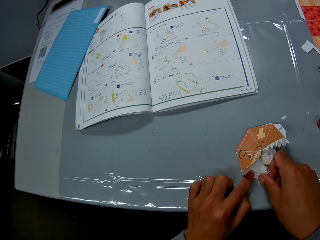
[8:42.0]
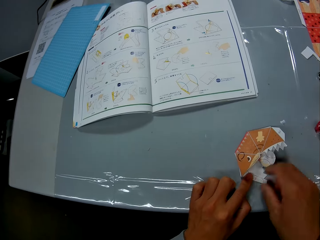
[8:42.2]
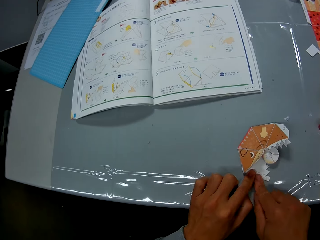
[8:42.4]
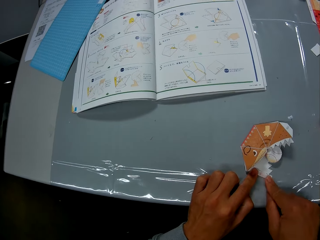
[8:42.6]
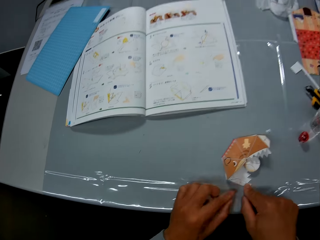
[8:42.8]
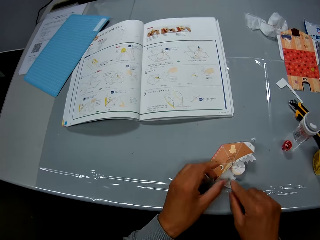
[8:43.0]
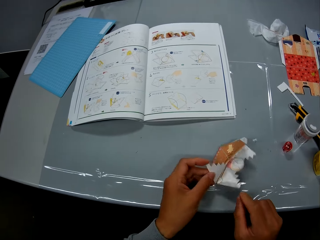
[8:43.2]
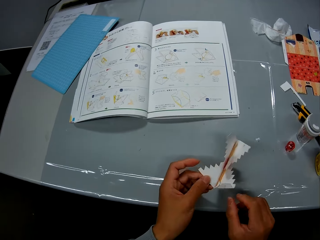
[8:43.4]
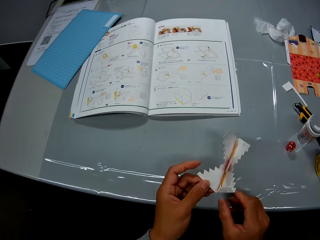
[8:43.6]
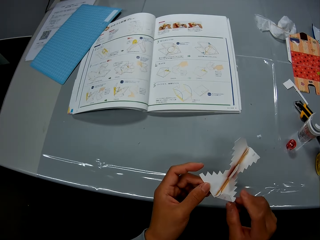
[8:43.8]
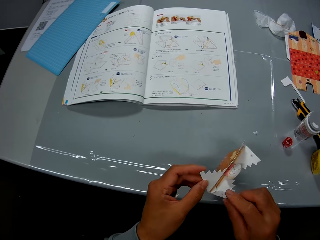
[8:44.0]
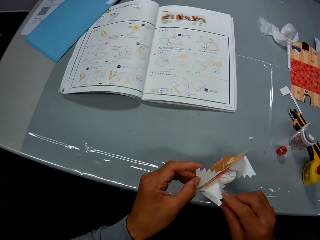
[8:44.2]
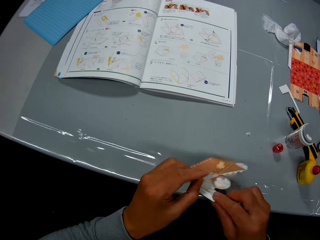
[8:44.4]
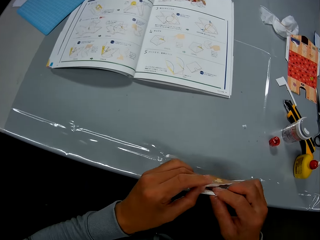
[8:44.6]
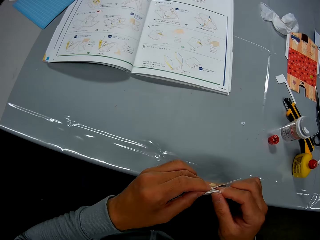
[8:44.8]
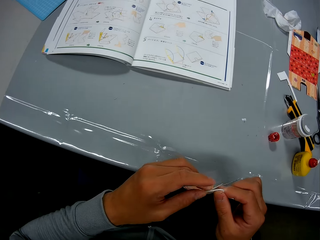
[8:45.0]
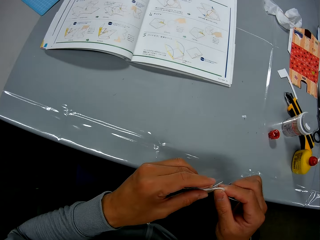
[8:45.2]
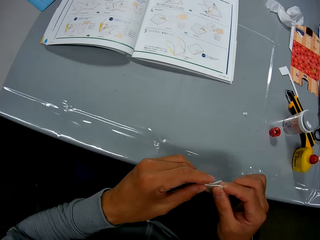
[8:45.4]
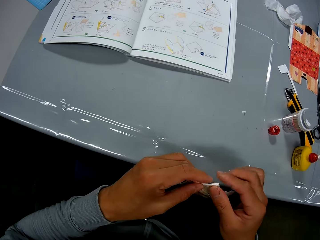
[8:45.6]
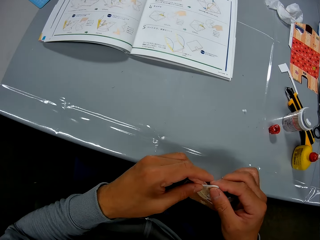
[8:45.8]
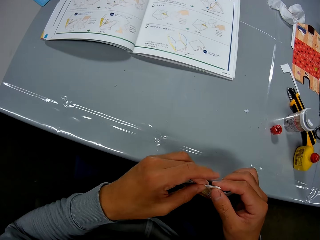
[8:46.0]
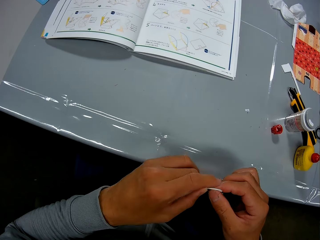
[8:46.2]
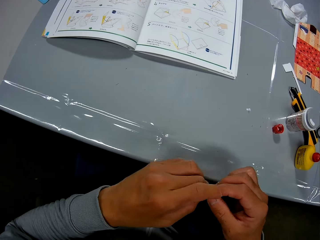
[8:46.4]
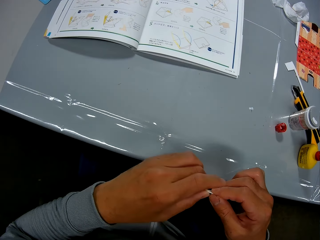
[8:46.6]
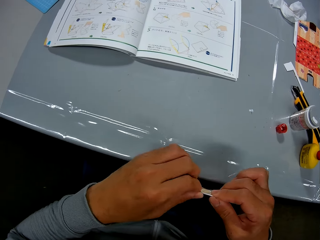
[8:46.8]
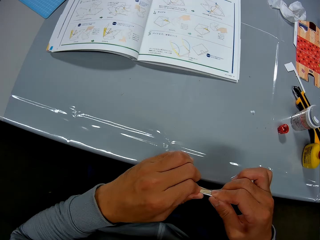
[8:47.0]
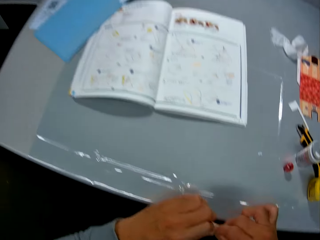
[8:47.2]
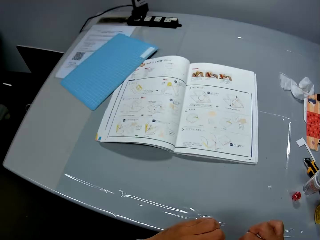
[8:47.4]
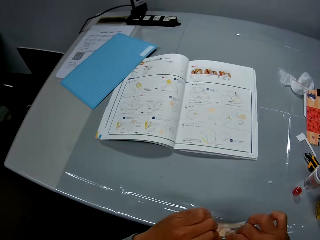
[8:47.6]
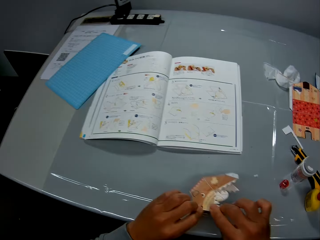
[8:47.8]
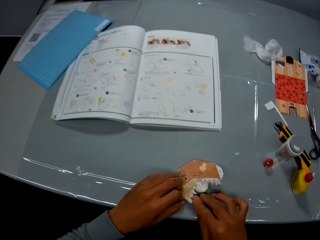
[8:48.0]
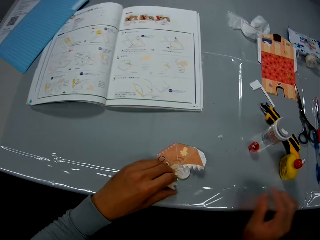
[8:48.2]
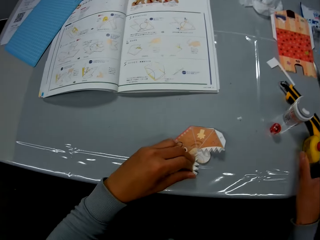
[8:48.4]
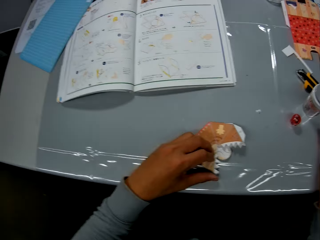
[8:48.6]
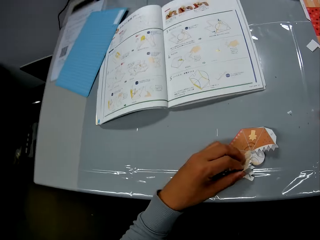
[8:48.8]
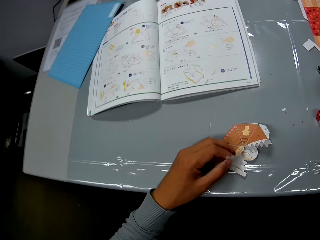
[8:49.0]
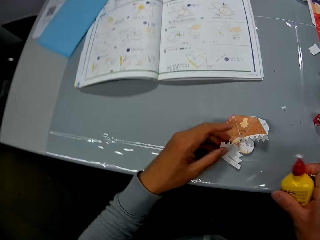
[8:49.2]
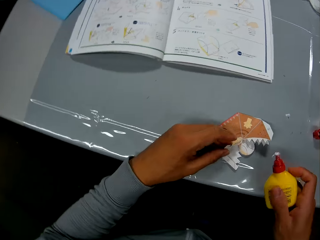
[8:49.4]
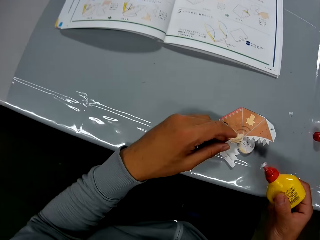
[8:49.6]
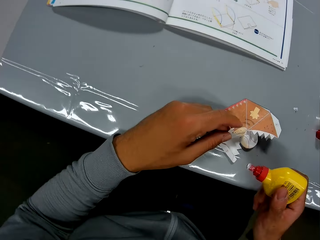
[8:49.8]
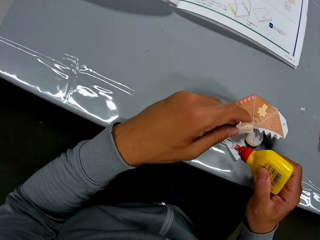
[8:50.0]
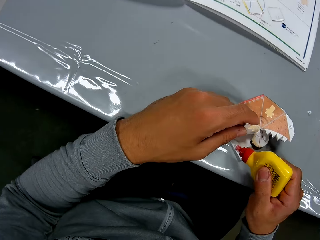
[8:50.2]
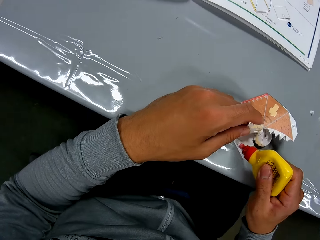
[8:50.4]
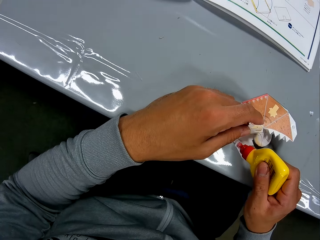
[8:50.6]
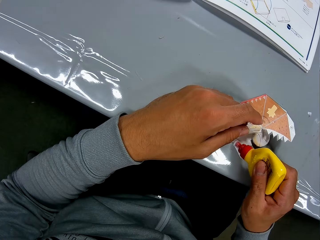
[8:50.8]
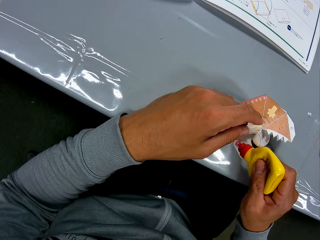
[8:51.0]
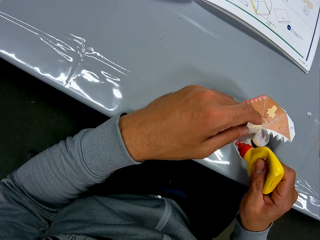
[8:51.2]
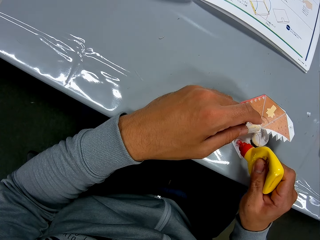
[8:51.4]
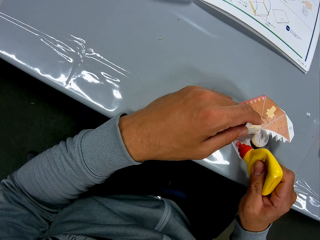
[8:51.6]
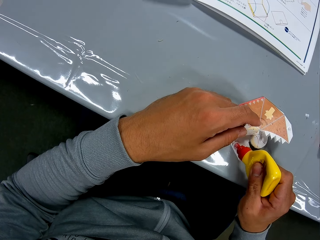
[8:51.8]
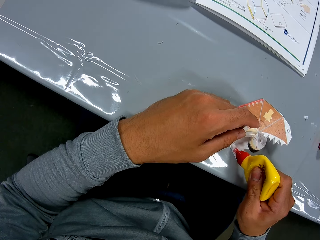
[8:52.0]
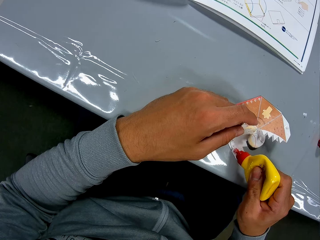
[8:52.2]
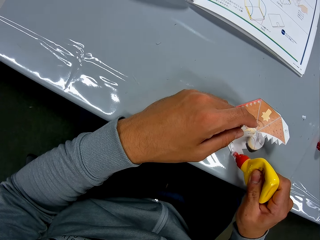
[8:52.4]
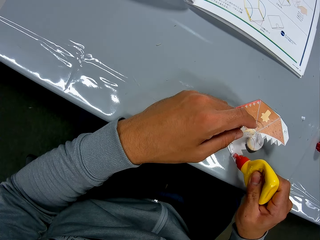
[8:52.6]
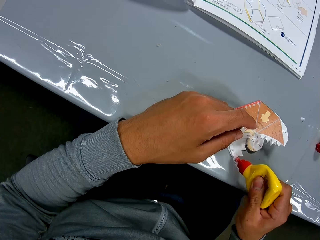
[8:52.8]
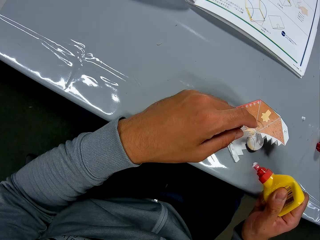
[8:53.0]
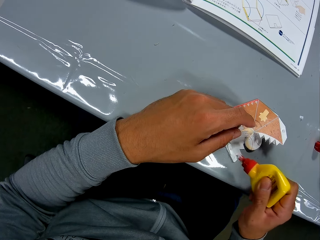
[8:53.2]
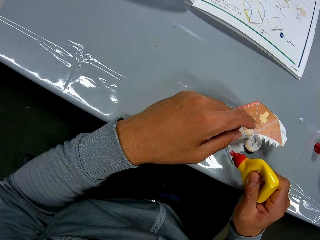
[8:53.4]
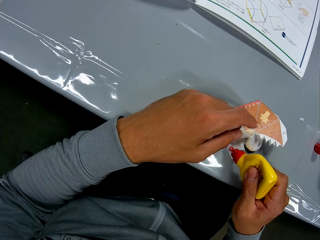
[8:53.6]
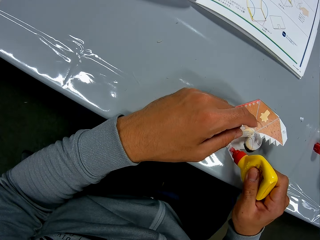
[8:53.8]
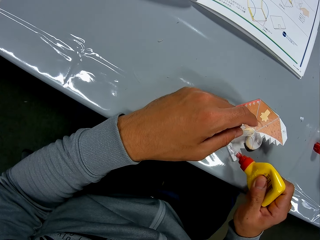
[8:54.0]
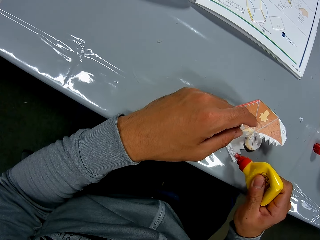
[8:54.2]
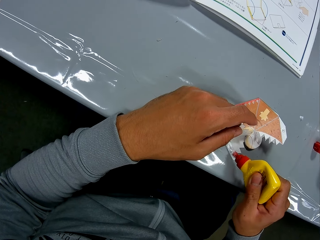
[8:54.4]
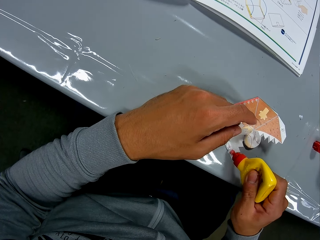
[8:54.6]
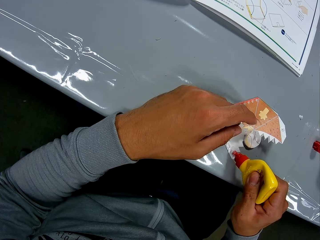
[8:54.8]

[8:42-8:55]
The camera wearer picks up the paper craft from the table. They continue to craft with the paper craft. They press the paper craft. They drop the paper craft on the table. They pick up the glue container from the table. They apply glue to the paper craft.

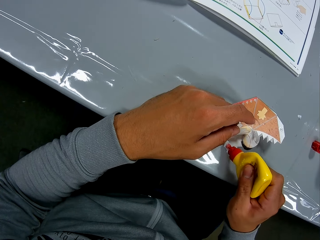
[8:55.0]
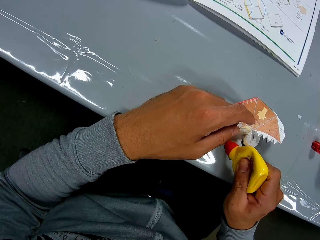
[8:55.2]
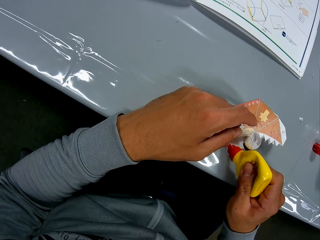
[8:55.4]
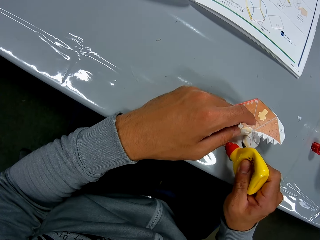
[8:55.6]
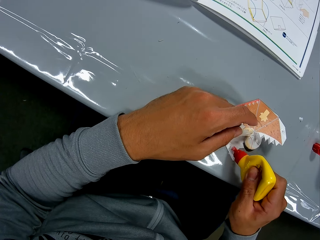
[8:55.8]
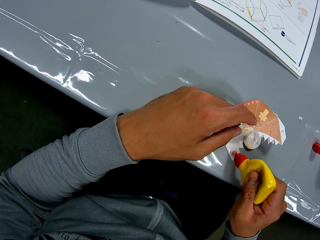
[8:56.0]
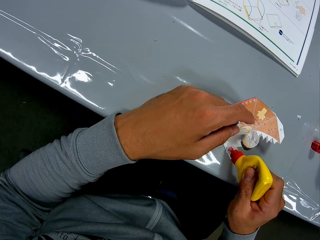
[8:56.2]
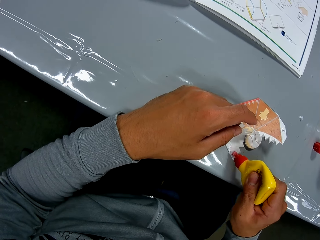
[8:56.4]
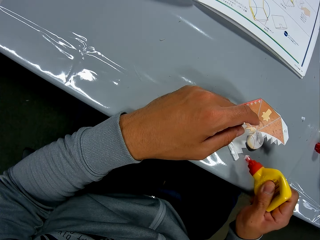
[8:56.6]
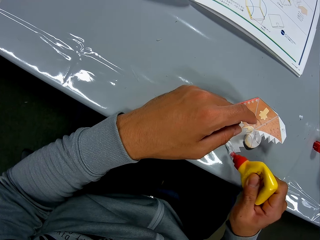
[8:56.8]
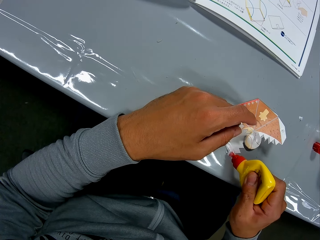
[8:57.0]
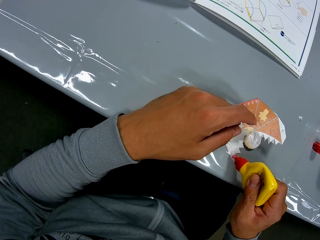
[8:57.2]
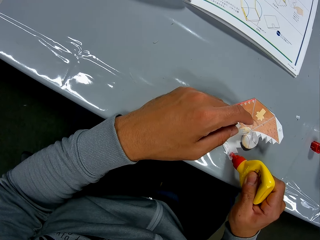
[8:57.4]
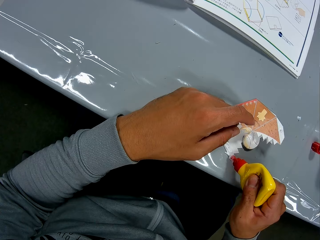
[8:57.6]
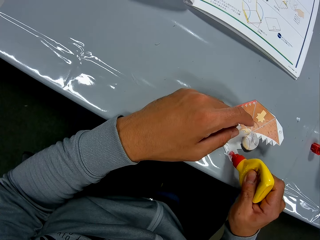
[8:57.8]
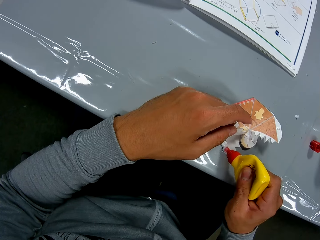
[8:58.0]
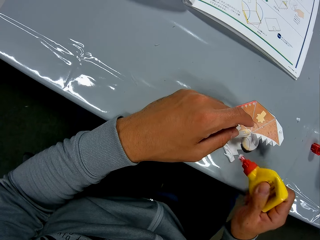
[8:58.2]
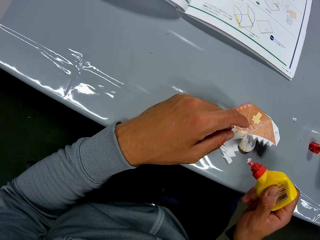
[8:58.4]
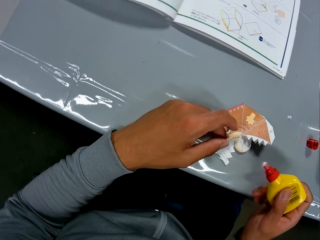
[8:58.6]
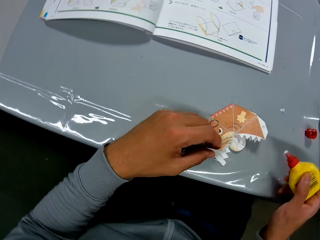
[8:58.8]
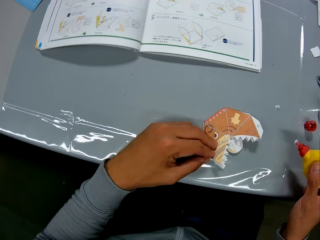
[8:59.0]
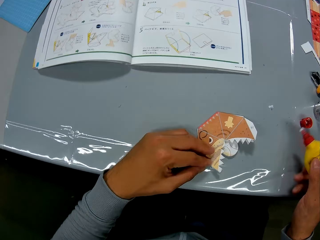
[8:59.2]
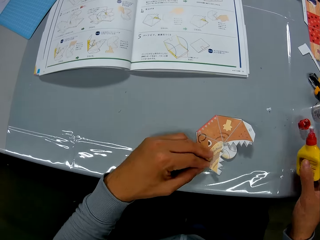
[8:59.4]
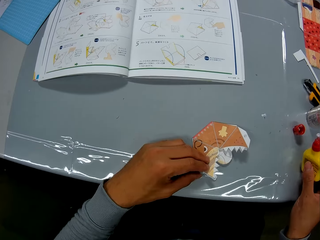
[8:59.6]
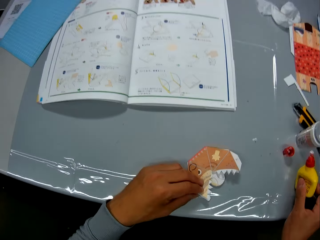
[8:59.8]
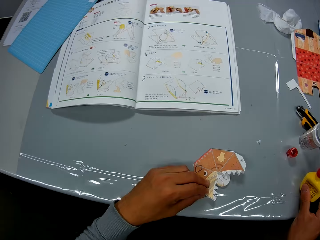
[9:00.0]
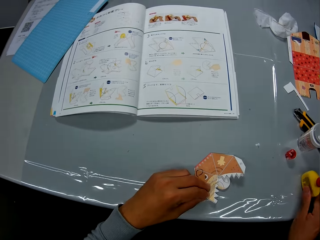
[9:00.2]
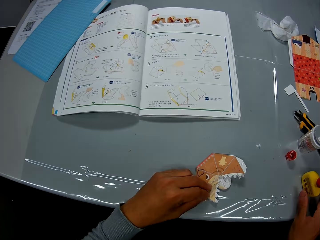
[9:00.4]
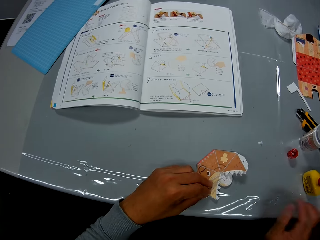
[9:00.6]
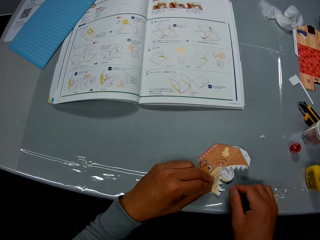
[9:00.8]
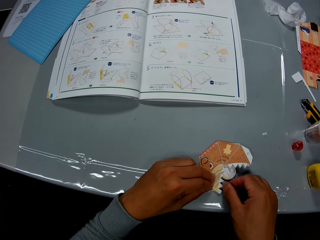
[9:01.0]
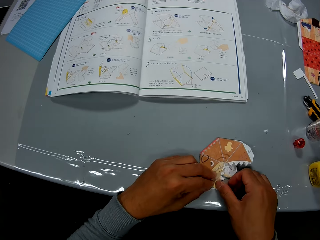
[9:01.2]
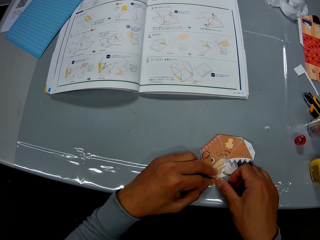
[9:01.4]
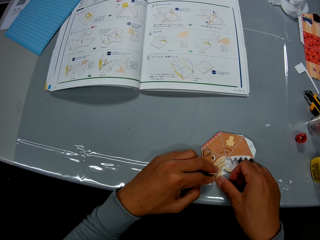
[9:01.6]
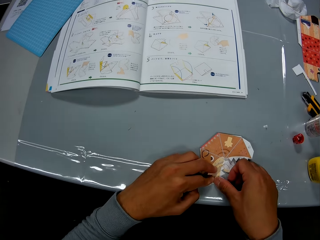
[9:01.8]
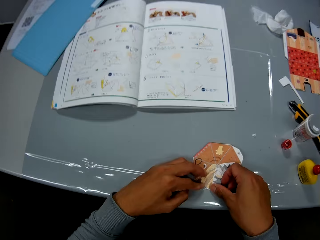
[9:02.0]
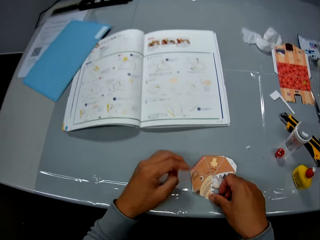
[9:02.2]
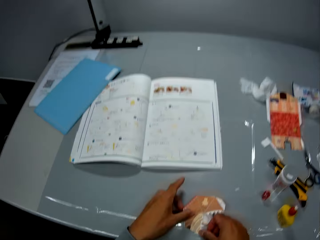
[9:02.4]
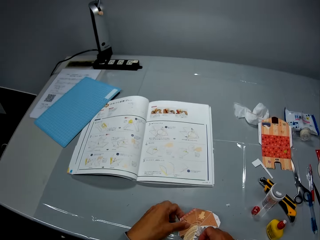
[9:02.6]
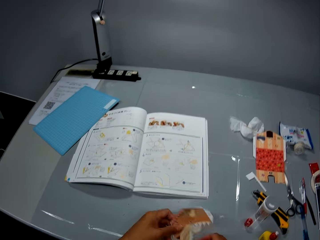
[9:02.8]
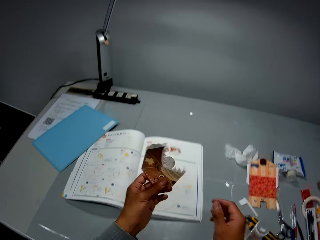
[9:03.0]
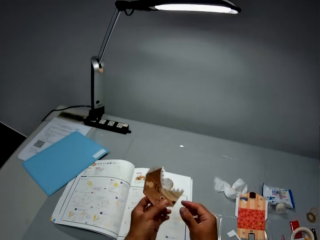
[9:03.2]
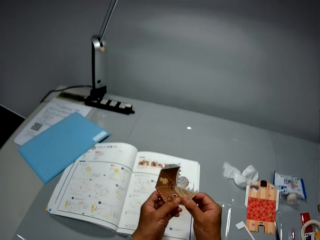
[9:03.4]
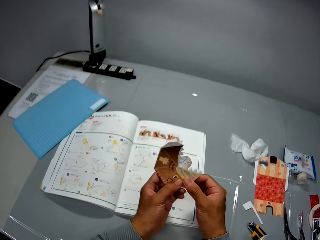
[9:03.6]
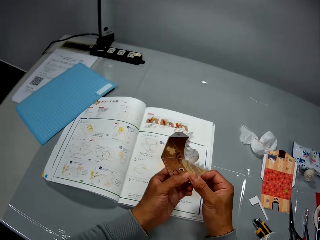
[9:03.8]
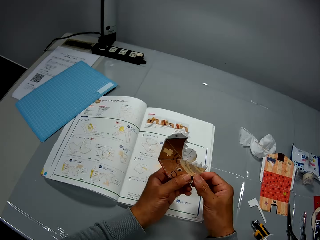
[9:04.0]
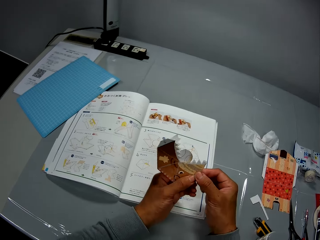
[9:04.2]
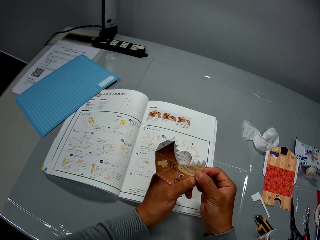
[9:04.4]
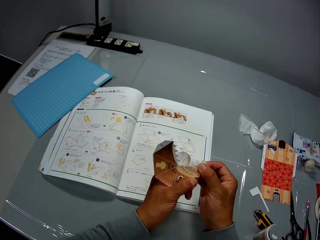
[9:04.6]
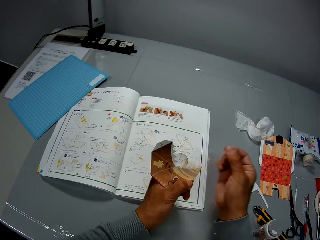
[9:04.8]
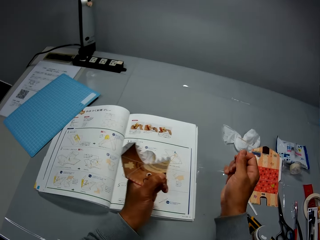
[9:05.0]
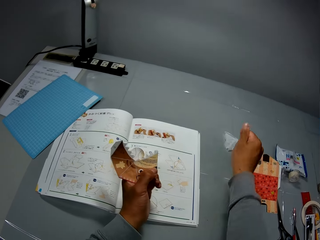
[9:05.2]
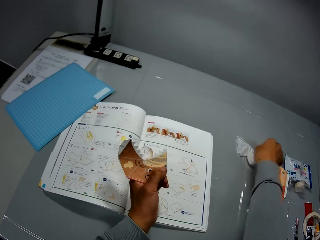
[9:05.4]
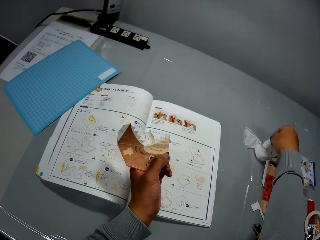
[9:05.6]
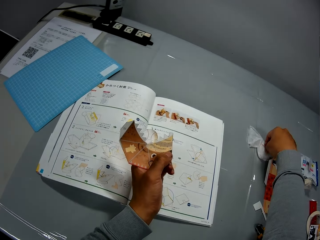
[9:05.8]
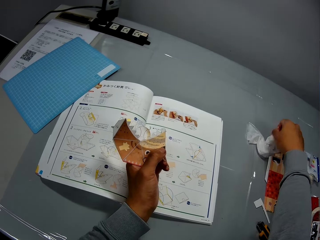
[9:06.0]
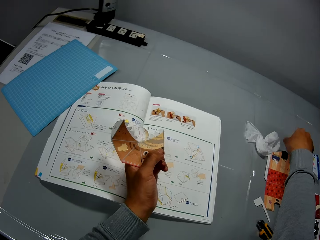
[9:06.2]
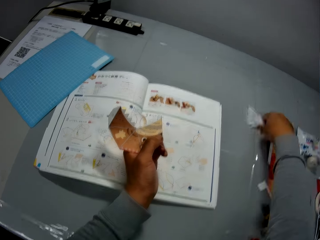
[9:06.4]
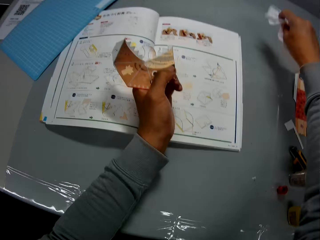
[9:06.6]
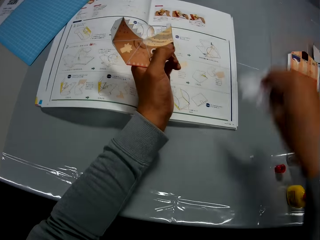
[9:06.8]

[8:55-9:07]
The camera wearer drops the glue container on the table. He joins the paper craft together. He picks the paper craft from the table. He presses out glue from the paper craft. He wipes his right hand on the wipe piece. He picks the wipes from the table.
